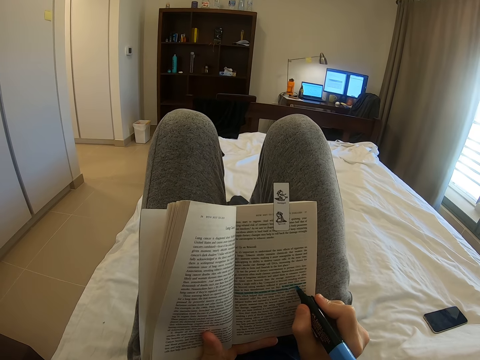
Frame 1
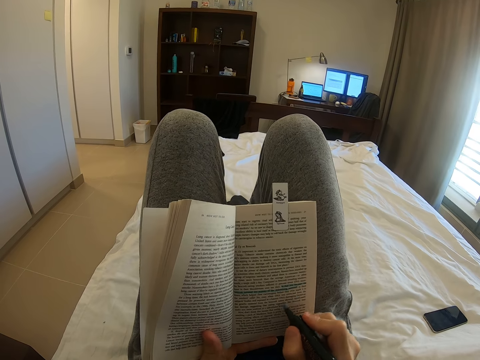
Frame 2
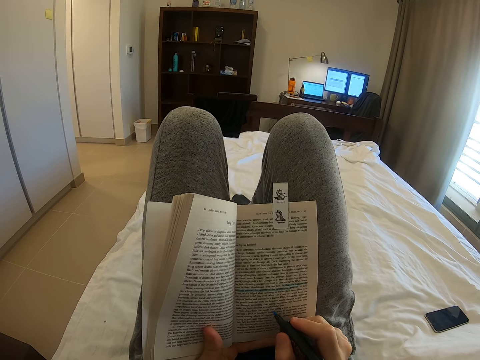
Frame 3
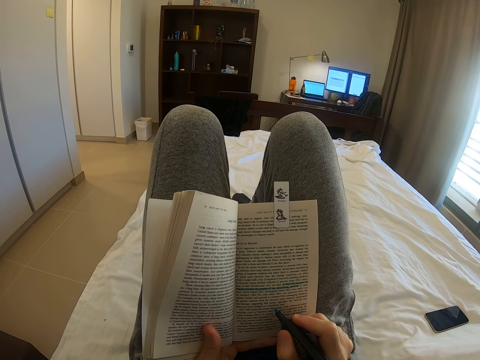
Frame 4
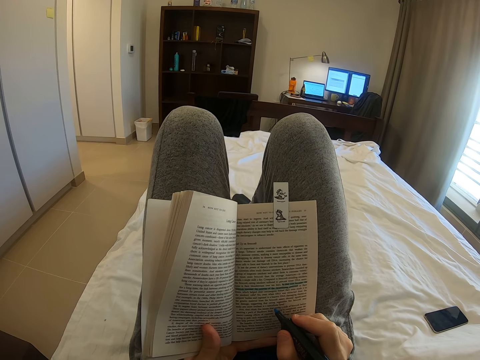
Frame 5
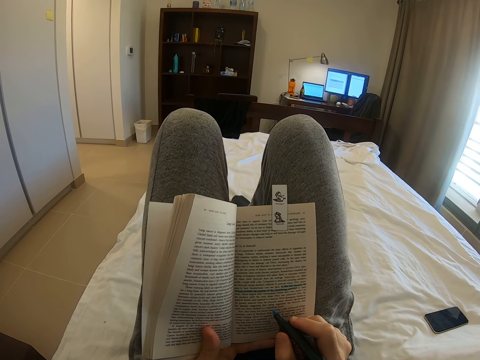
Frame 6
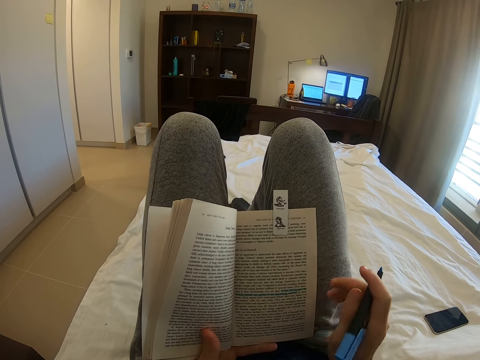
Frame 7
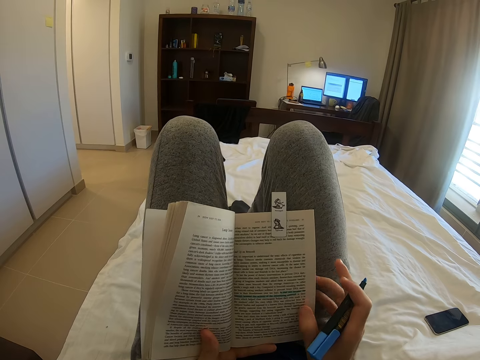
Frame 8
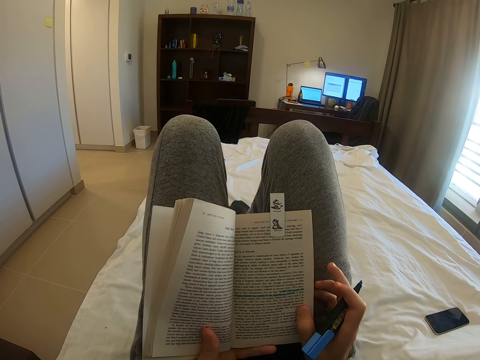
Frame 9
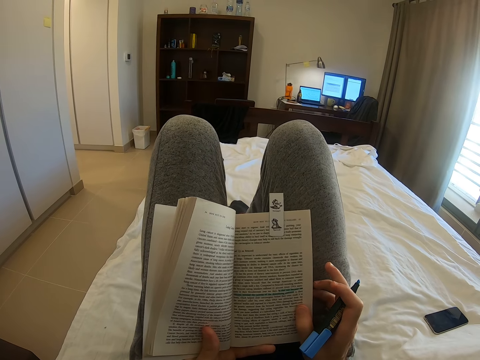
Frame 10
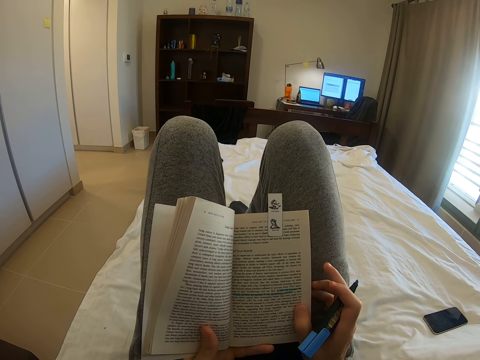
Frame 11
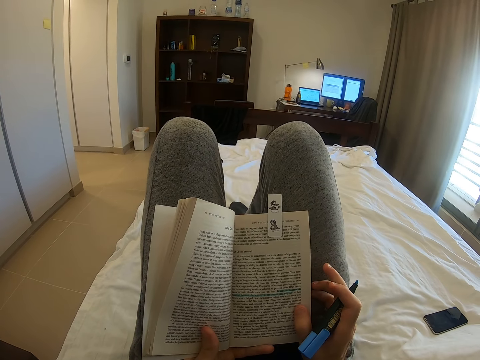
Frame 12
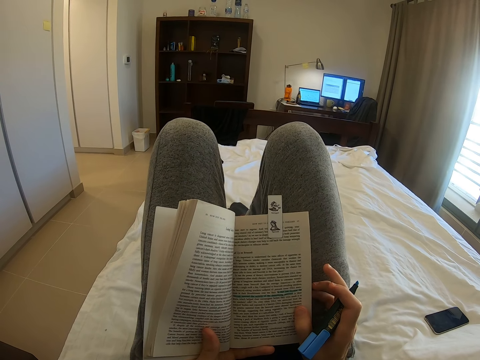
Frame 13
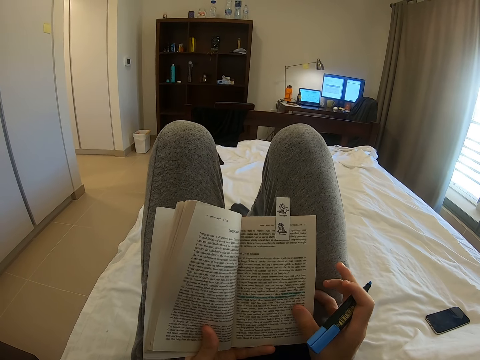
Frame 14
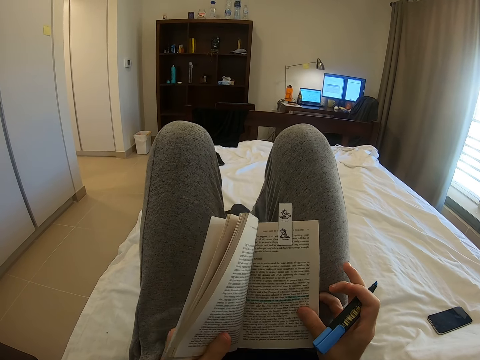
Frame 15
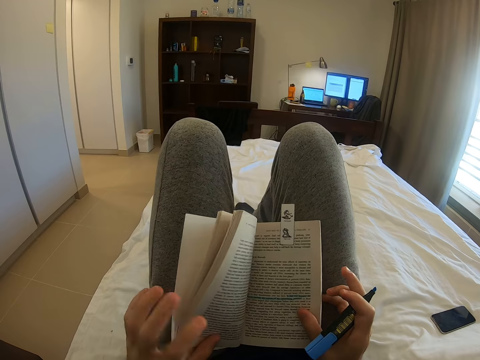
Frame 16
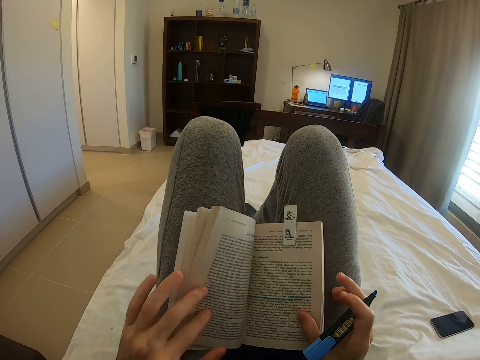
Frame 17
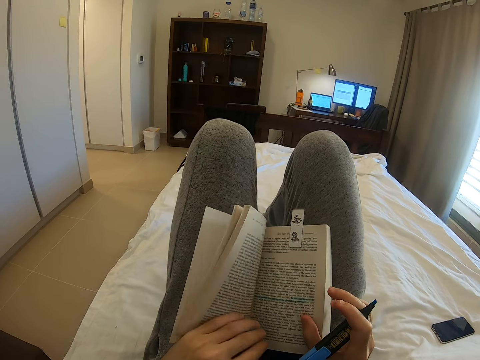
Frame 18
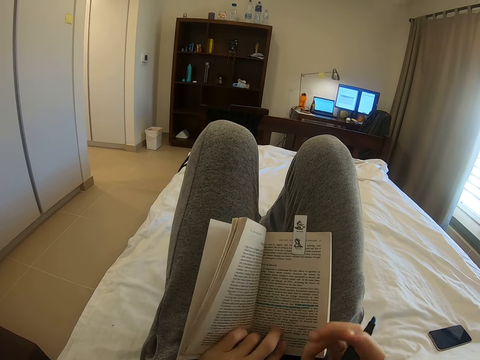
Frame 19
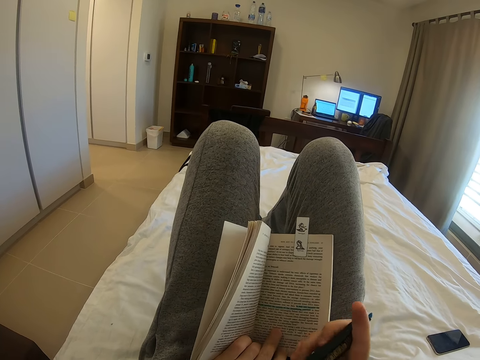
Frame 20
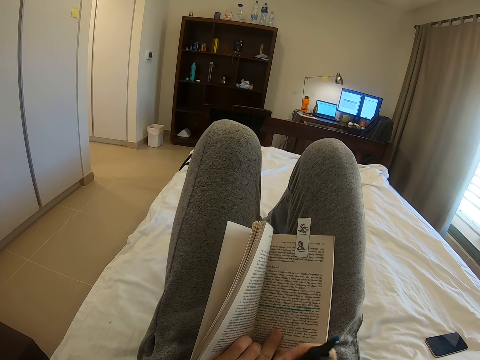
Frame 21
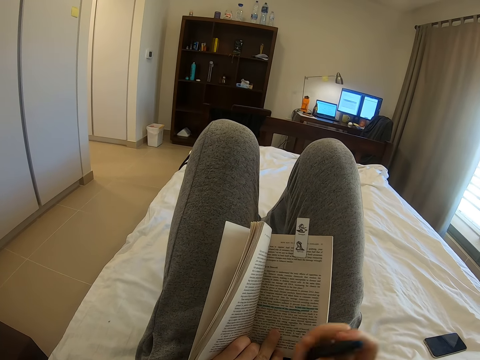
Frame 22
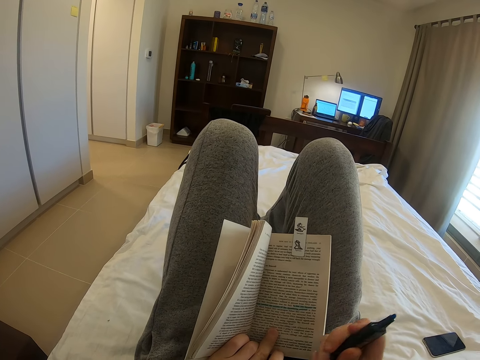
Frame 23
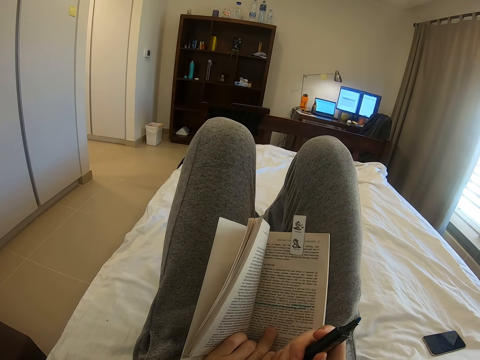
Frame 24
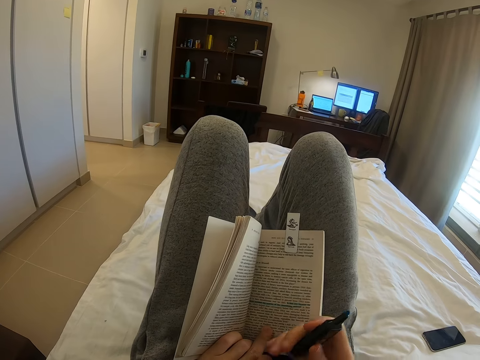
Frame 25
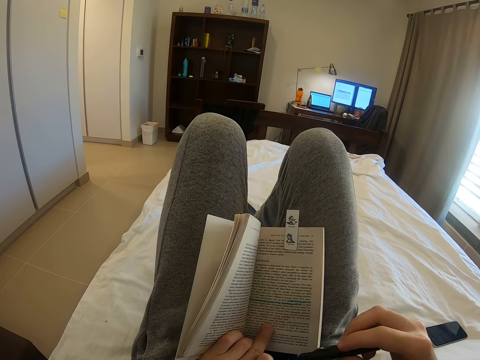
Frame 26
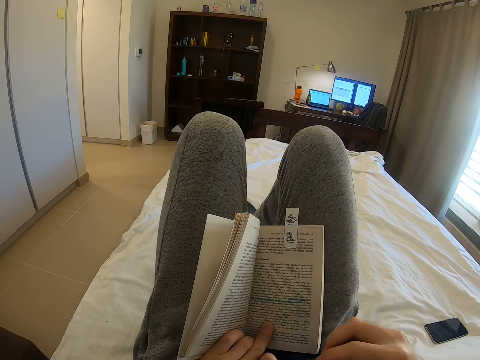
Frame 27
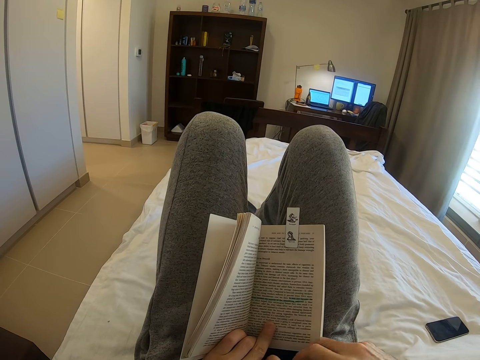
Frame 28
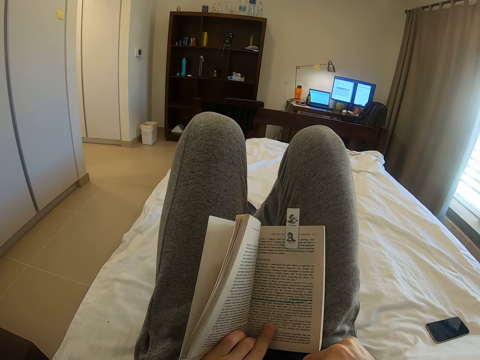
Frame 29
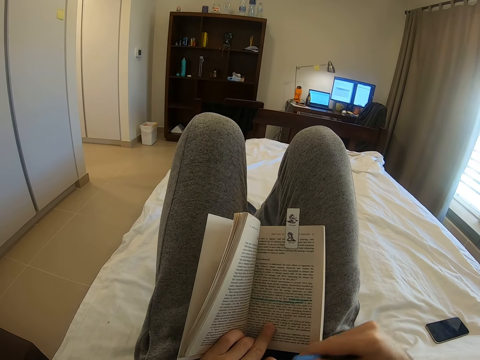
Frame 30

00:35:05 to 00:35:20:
The camera wearer reads the book. She holds the novel with both hands on her thighs. She holds the novel with her left hand. She removes the marker pen top from the bottom of the pen. She closes the marker pen tip with its top.

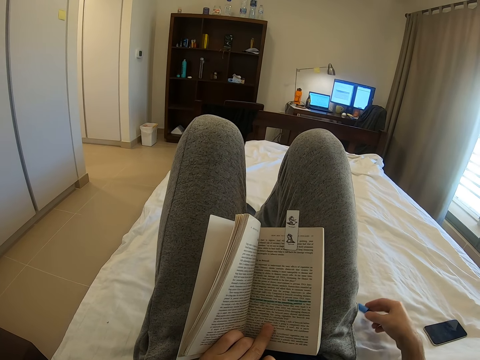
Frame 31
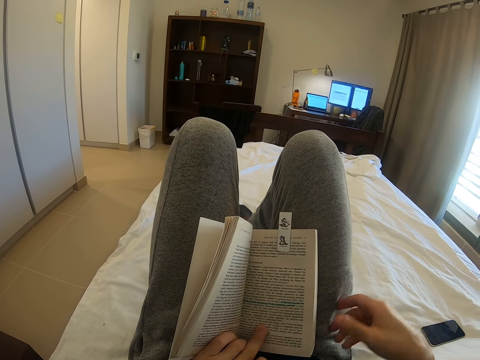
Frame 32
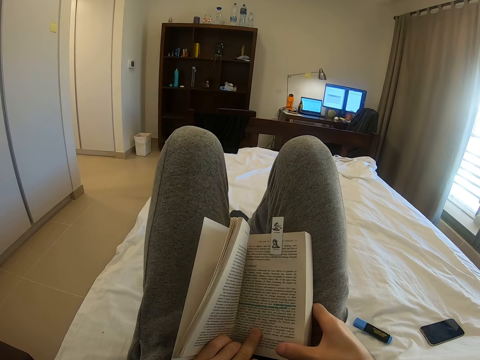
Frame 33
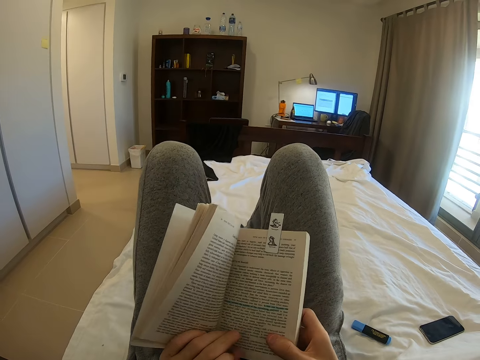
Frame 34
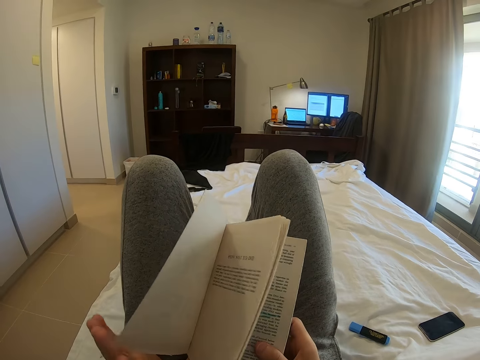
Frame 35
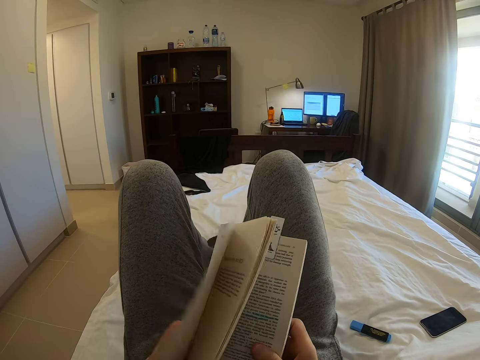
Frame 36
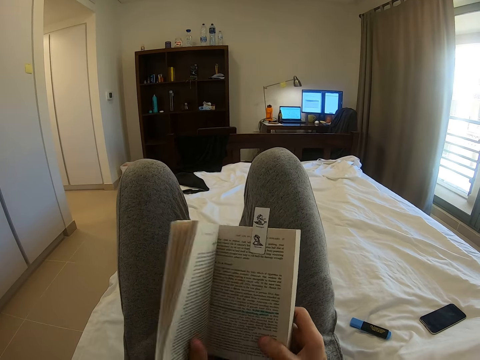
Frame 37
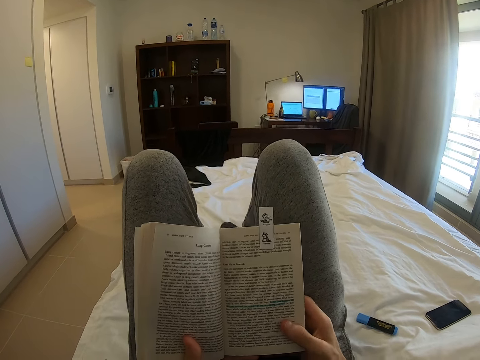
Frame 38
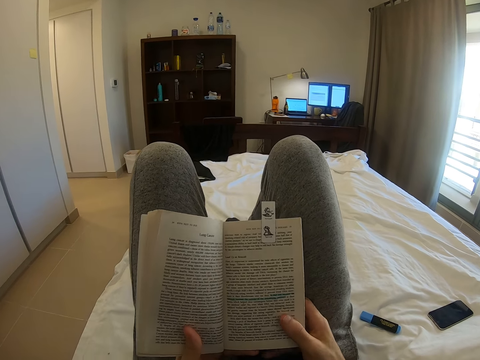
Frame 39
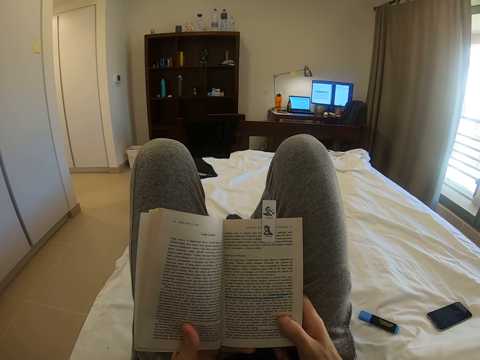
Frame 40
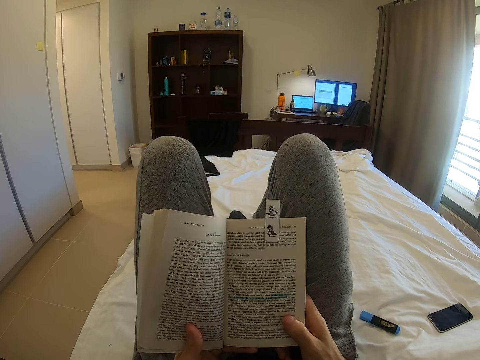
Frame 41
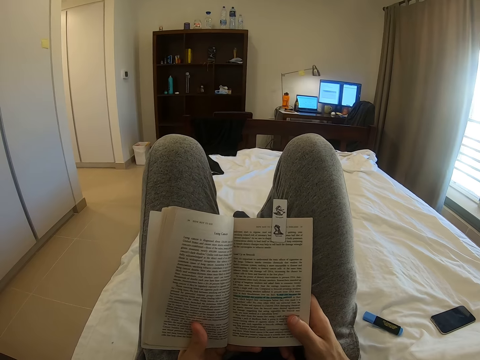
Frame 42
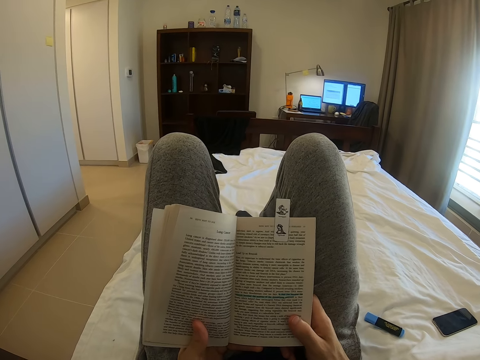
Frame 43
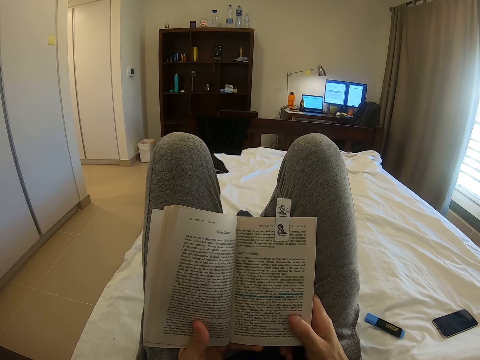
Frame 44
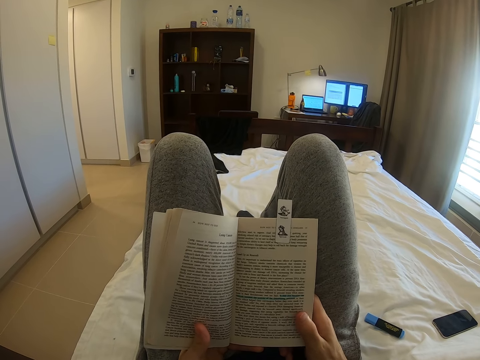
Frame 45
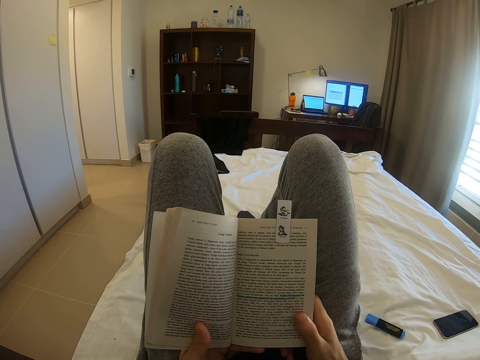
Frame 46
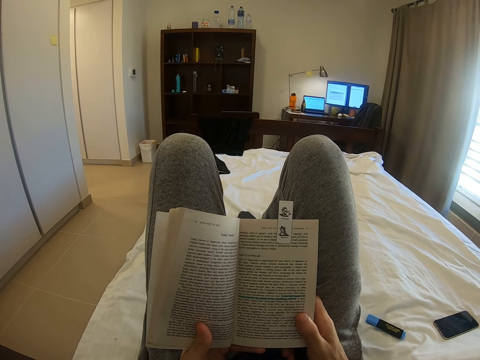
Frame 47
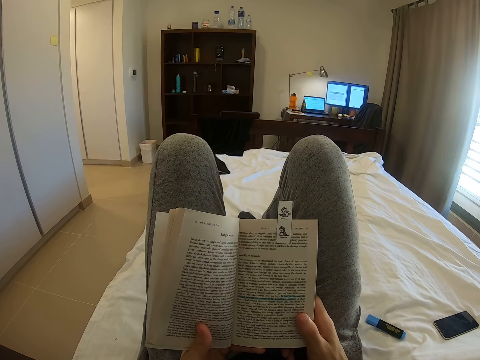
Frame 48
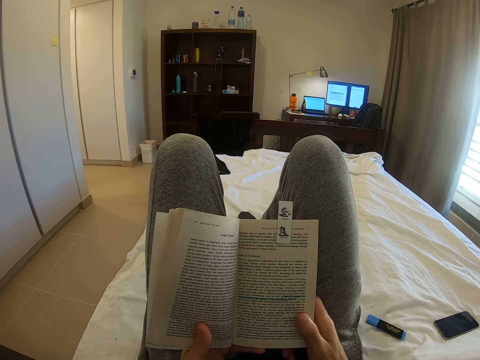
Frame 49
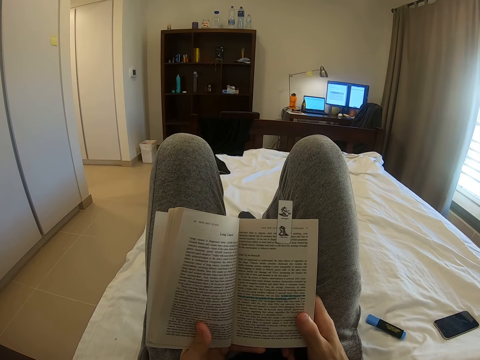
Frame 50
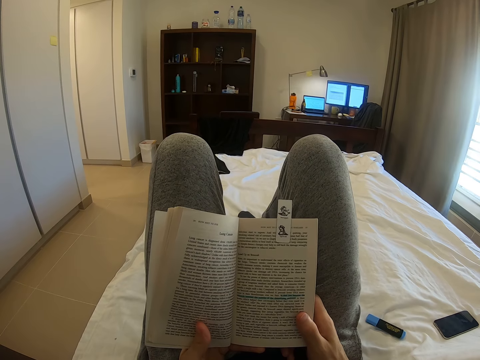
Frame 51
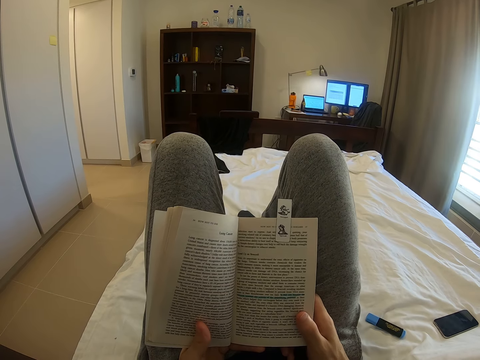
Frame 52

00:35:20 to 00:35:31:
The camera wearer puts the marker pen on the bed. She holds the novel with both hands on her thighs. She opens a page. She reads the novel. She reads the book.
